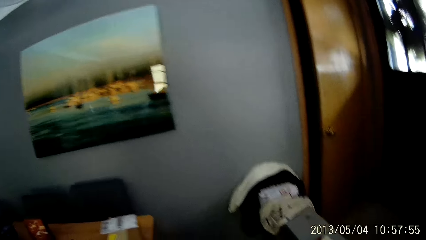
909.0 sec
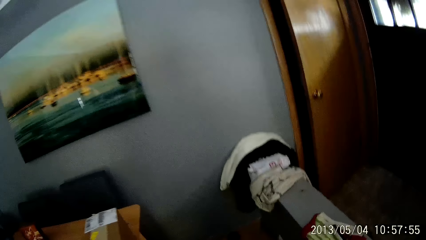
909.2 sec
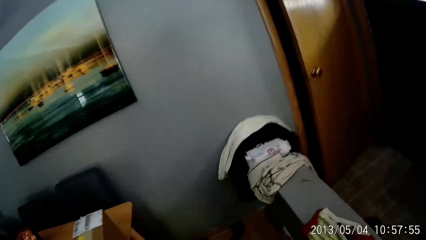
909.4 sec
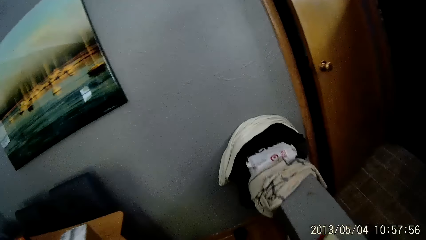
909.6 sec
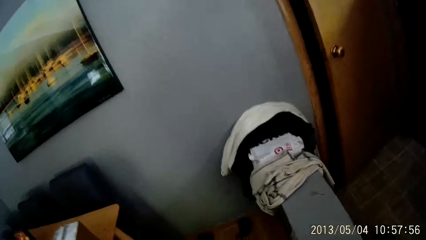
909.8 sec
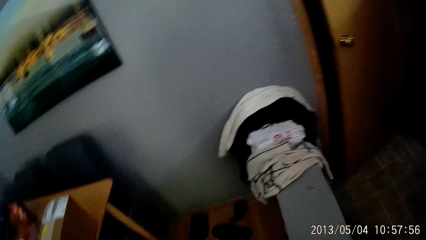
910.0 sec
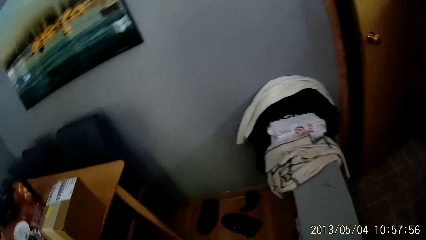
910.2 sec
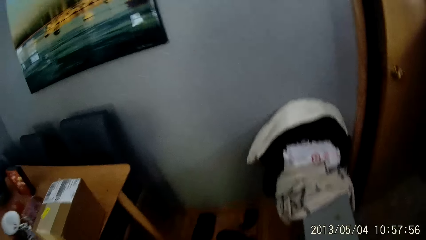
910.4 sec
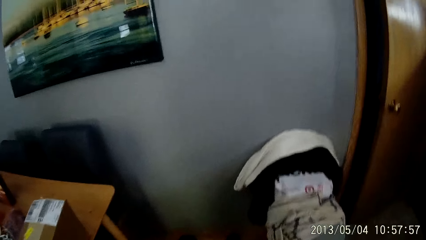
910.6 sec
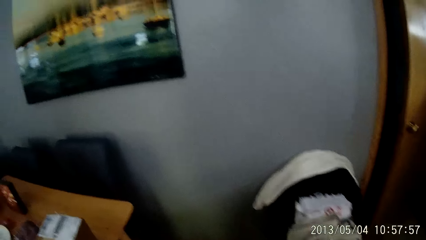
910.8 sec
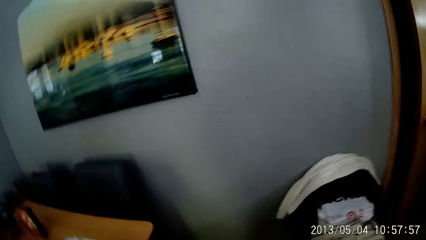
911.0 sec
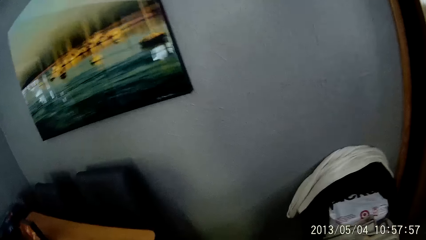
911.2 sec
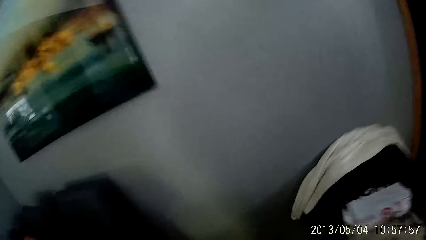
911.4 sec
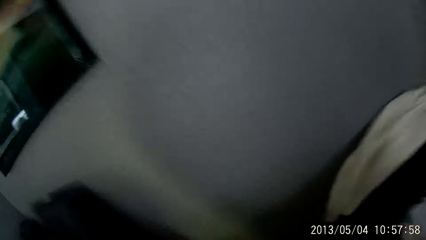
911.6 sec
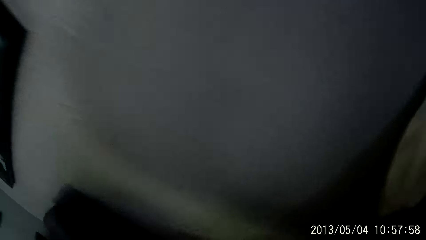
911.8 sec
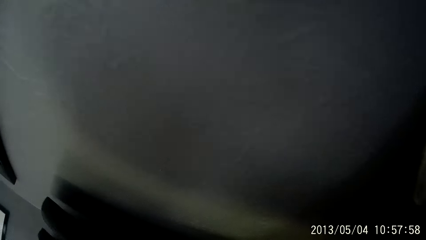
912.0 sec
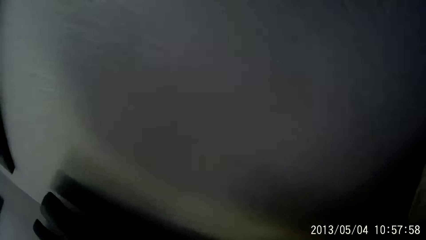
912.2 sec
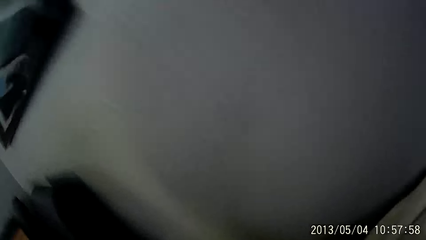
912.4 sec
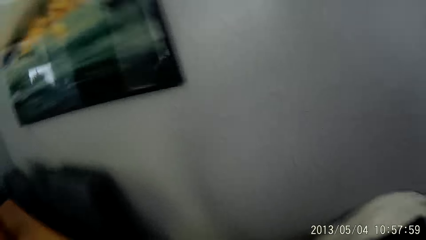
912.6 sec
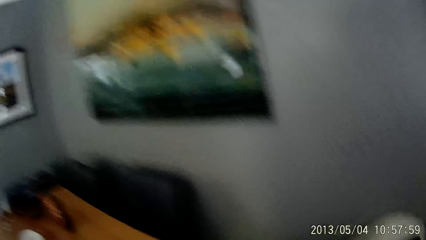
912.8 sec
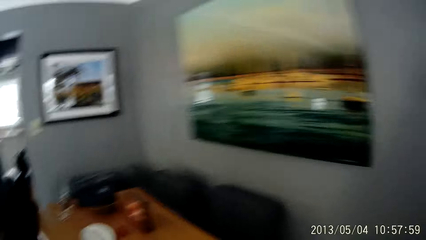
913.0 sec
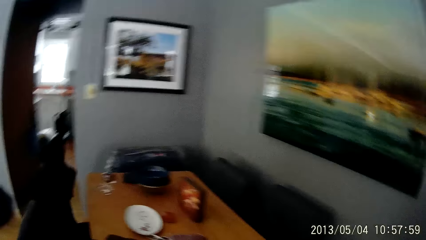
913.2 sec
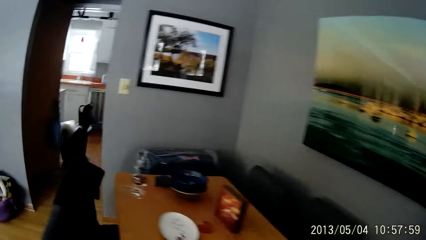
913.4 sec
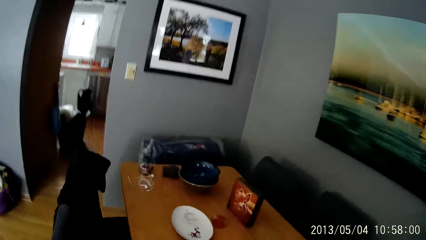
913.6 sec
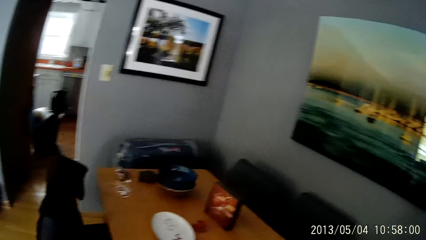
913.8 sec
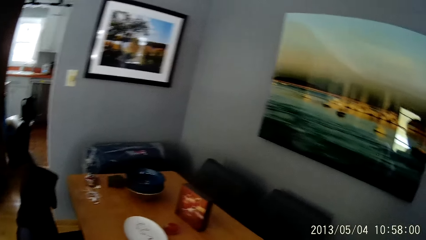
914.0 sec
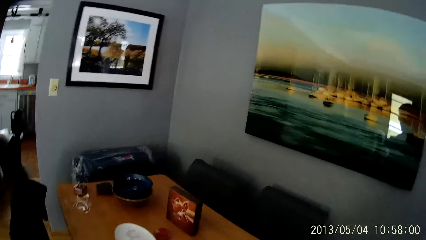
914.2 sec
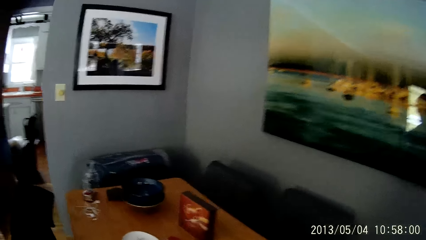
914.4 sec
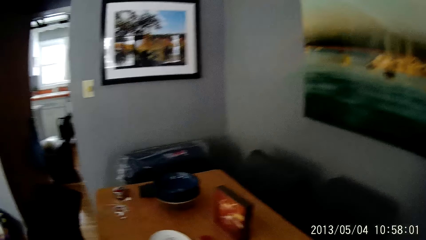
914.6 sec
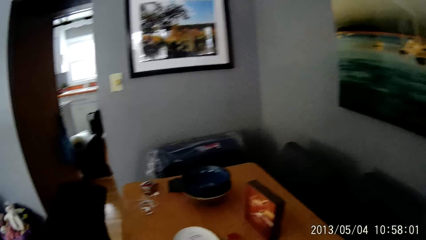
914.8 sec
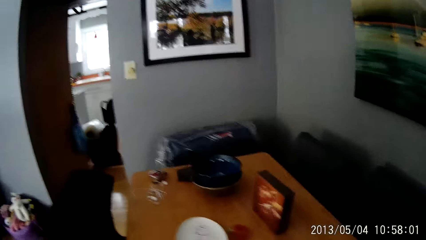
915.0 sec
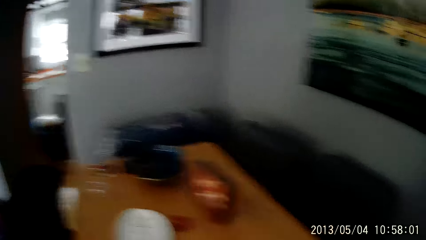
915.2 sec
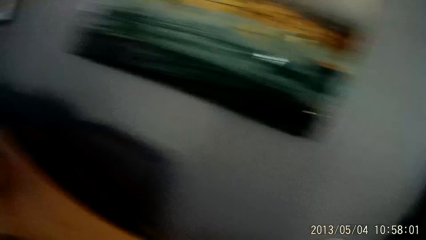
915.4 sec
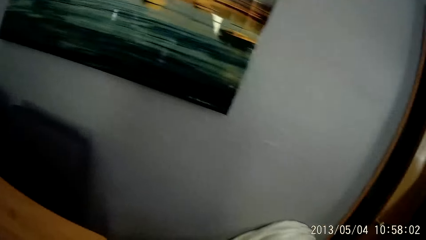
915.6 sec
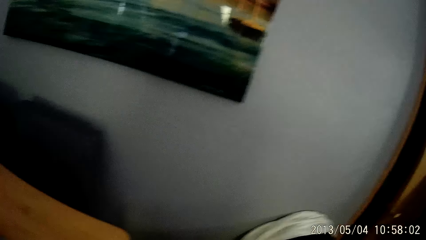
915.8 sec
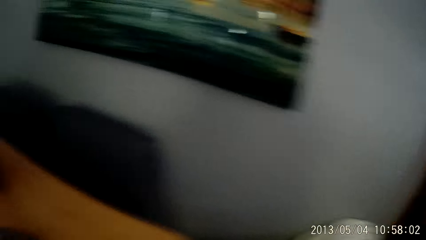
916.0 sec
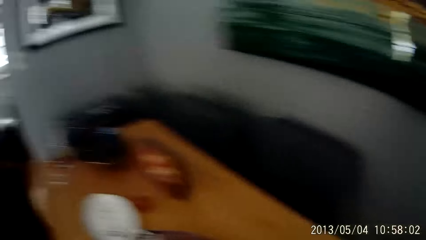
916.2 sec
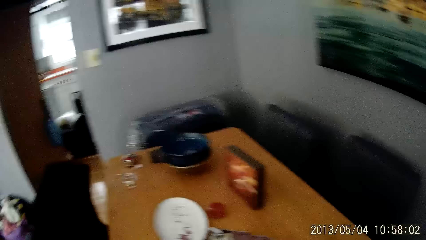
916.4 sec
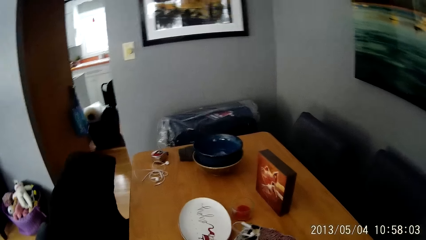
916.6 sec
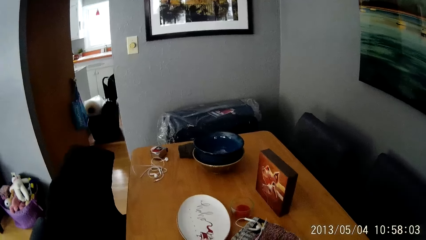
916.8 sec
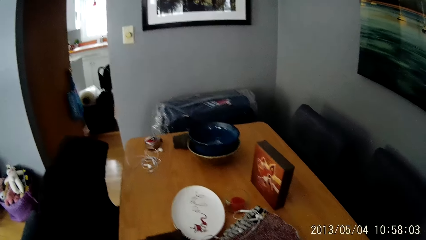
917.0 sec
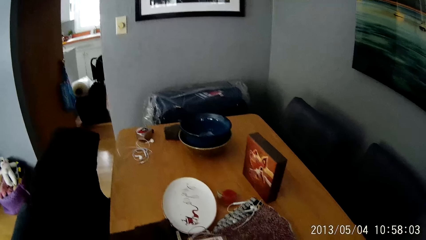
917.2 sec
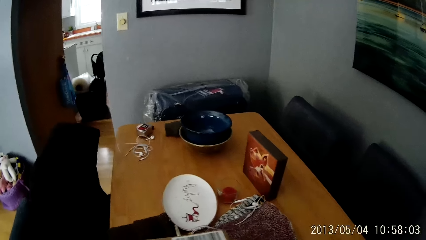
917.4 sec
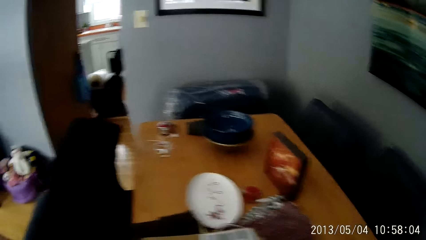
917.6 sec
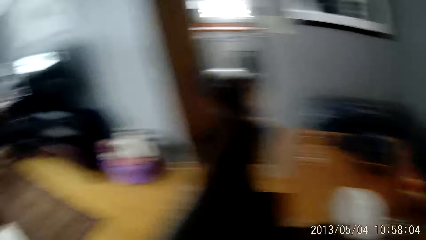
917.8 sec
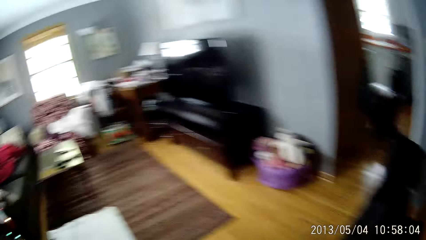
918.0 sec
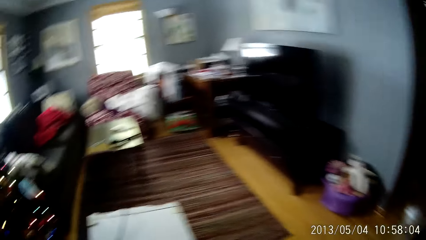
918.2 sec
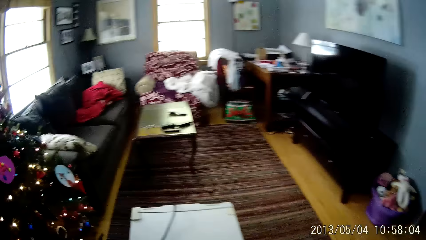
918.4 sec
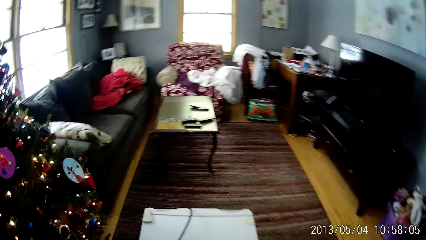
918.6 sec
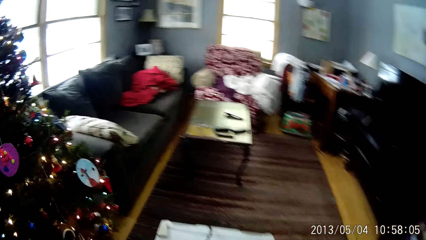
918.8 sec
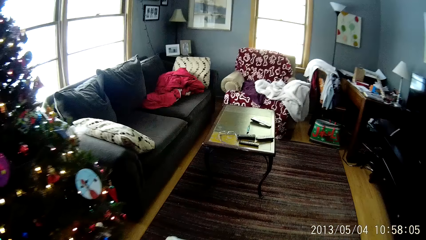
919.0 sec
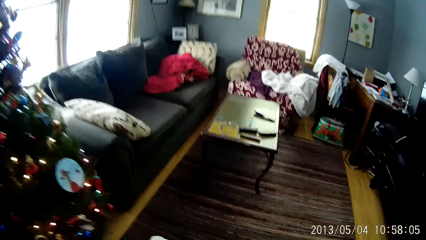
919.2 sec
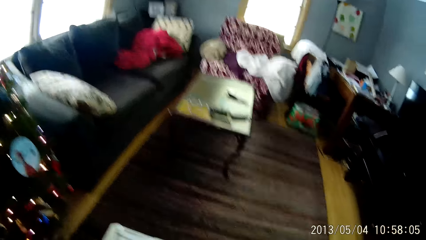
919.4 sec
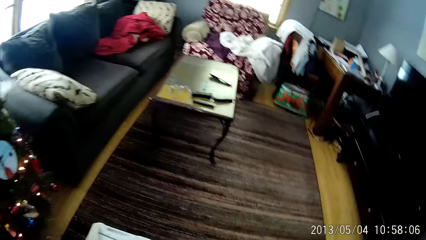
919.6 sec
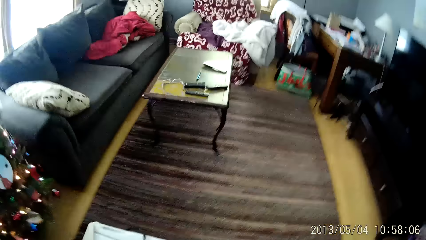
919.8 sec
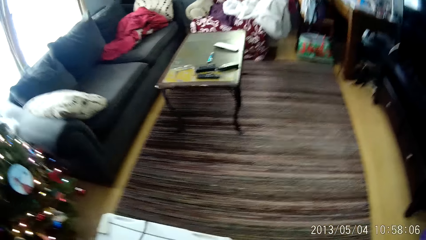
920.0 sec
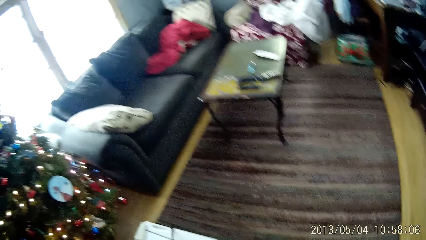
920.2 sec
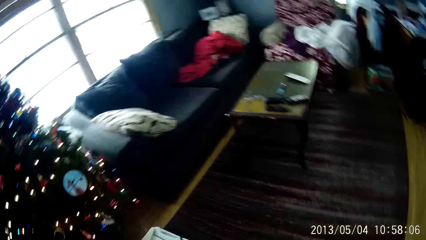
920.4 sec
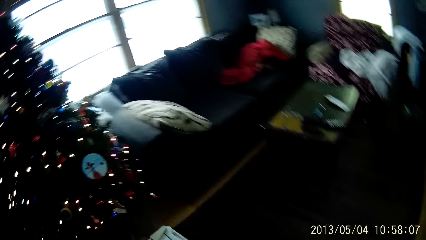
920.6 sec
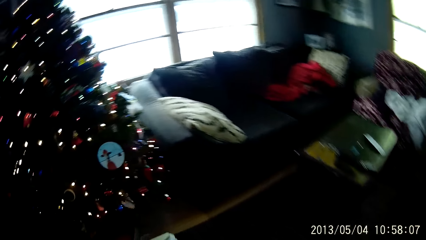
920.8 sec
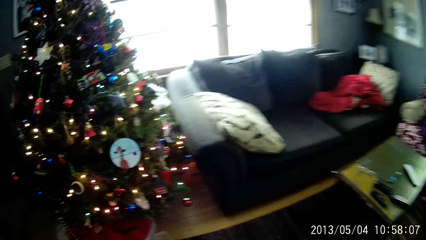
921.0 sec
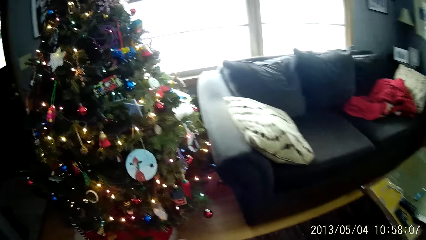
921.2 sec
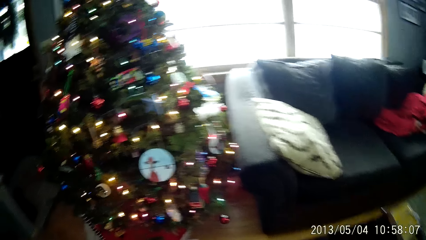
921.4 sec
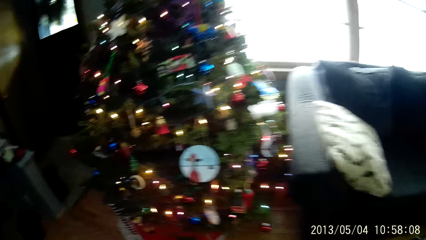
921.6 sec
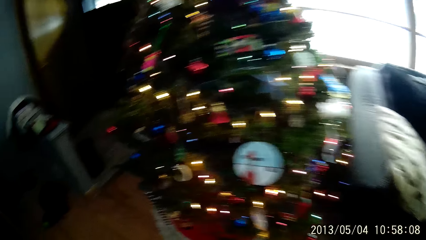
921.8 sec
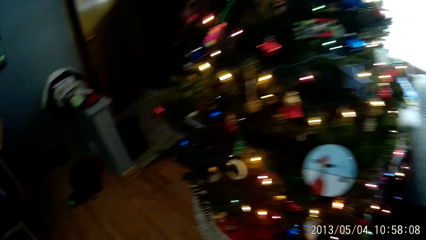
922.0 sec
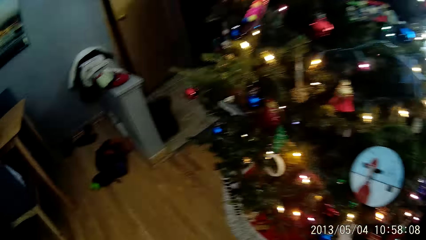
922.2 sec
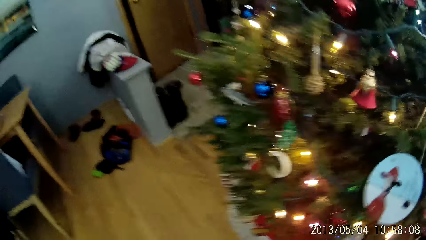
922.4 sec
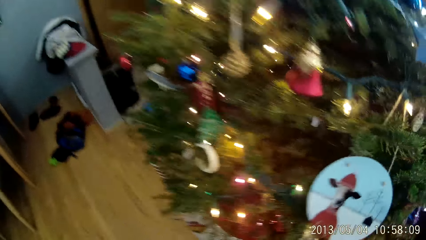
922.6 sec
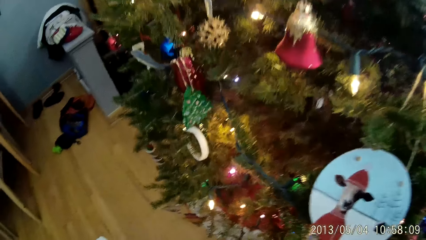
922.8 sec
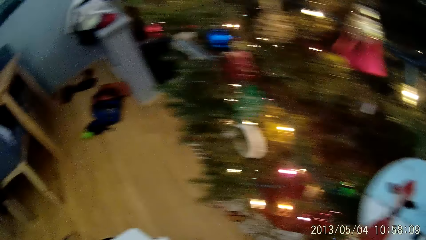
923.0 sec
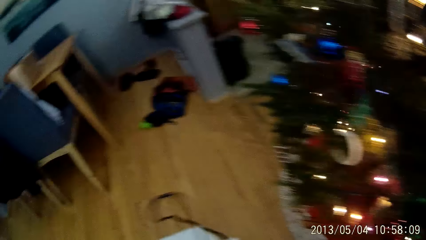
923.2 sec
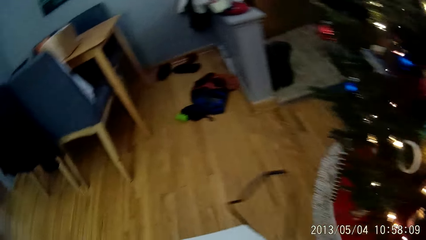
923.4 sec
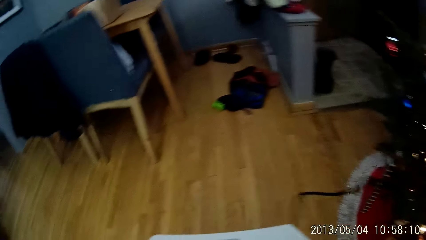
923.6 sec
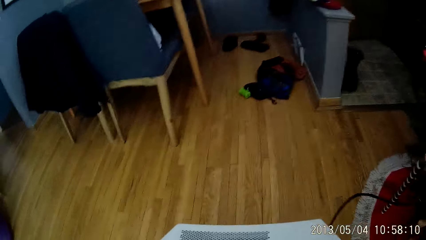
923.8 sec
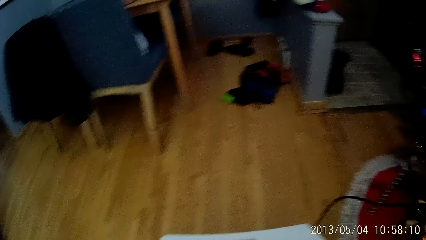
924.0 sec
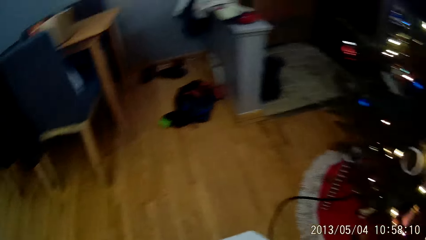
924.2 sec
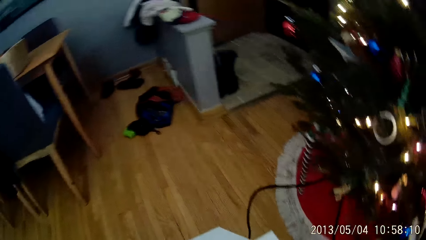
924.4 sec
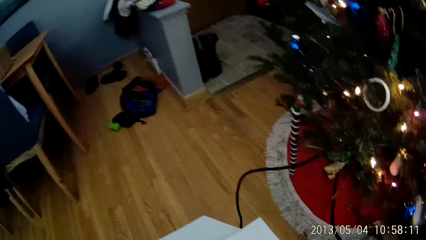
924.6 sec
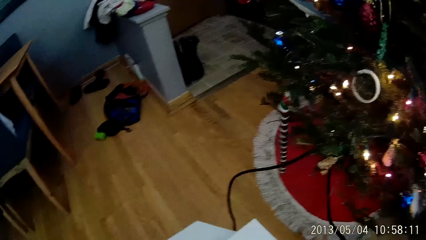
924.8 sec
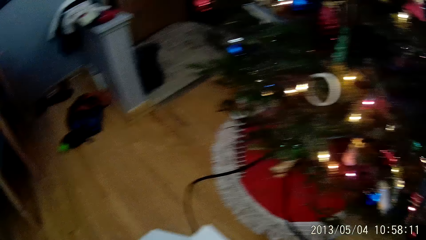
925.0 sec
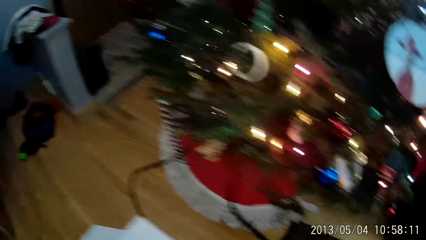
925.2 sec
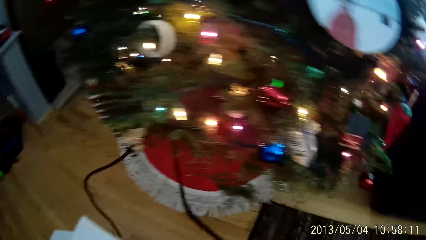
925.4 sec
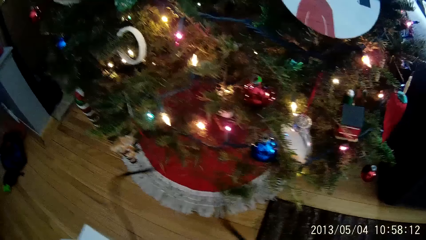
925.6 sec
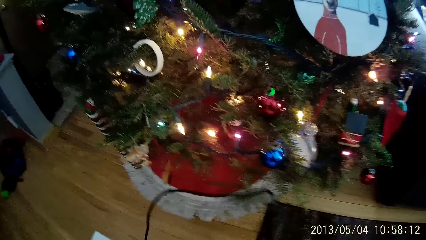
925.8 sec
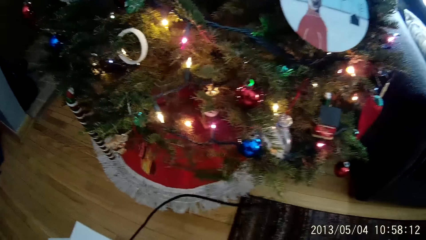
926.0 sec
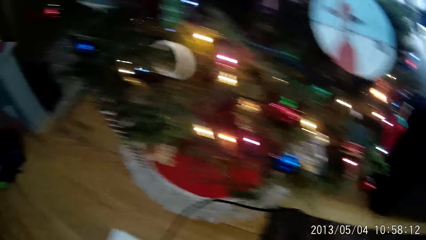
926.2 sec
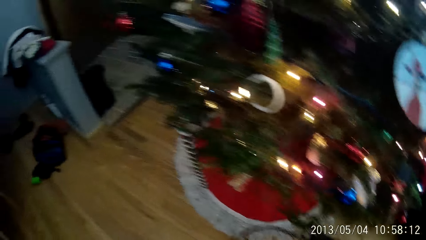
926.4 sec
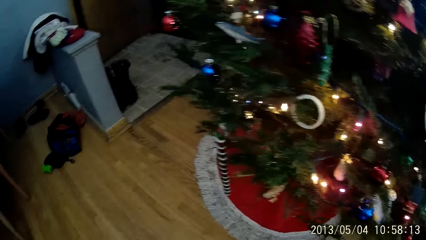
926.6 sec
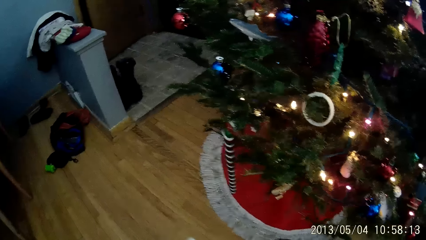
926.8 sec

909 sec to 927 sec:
The camera wearer walks around. They look around. They look around again. They place the box on a table with both hands. They look around. They walk around. They walk around again.
